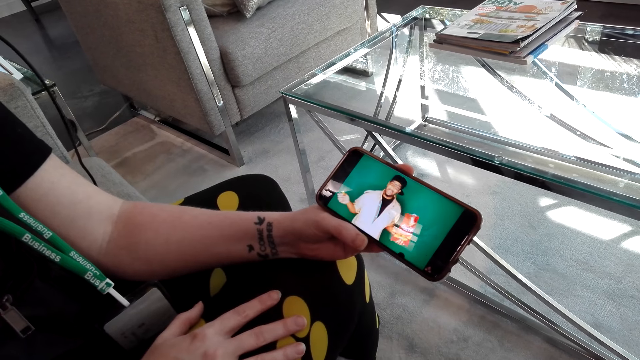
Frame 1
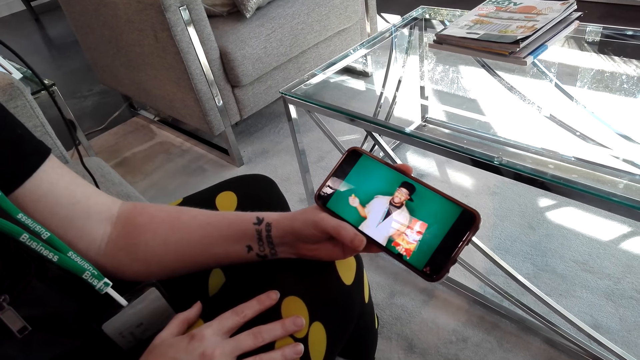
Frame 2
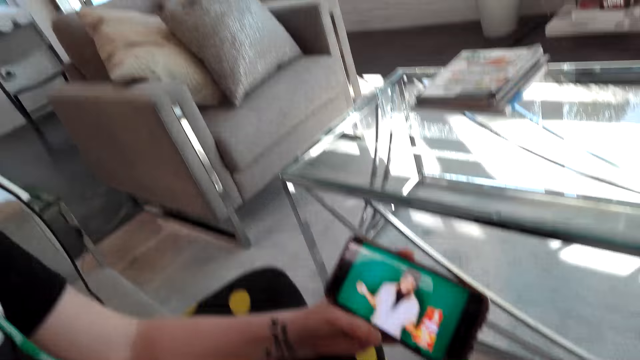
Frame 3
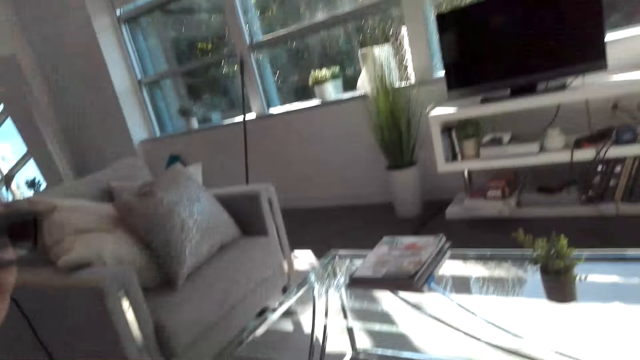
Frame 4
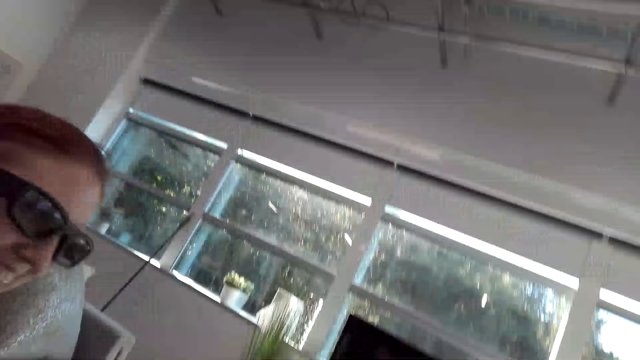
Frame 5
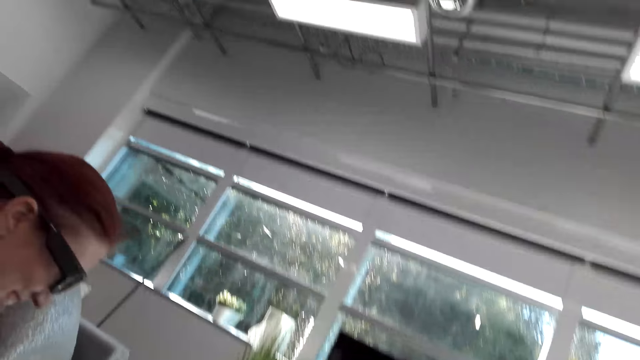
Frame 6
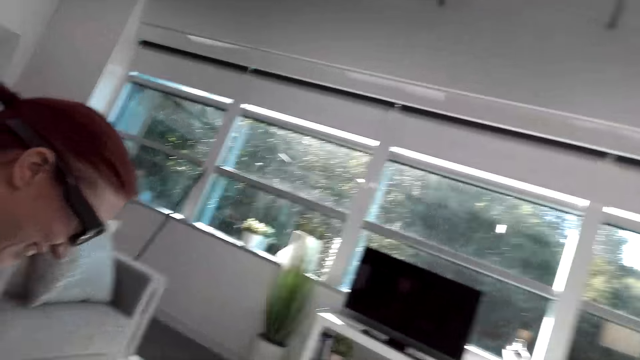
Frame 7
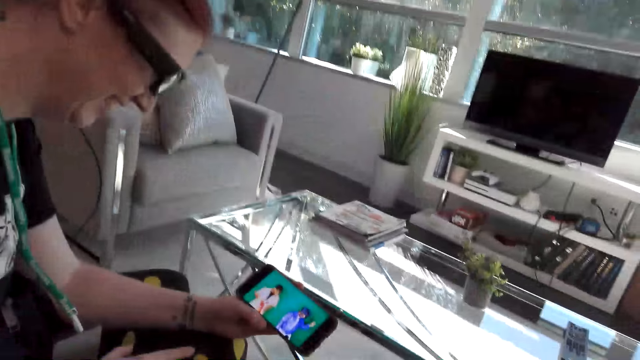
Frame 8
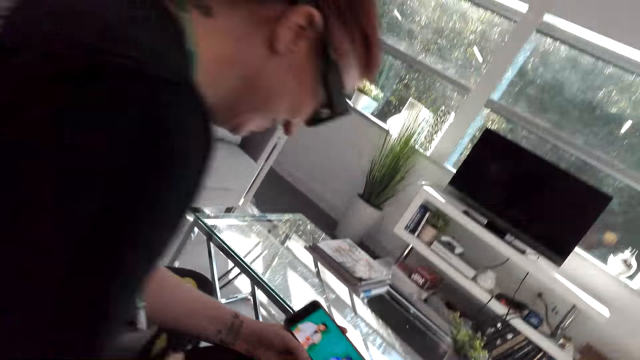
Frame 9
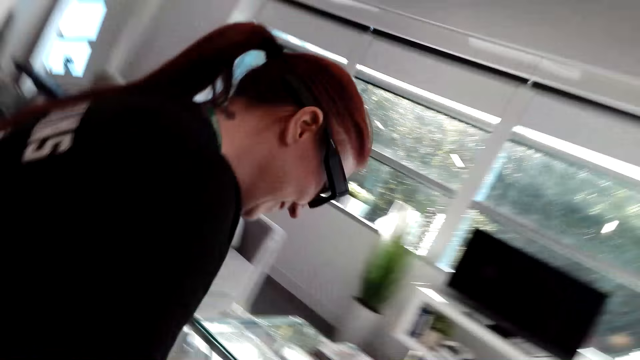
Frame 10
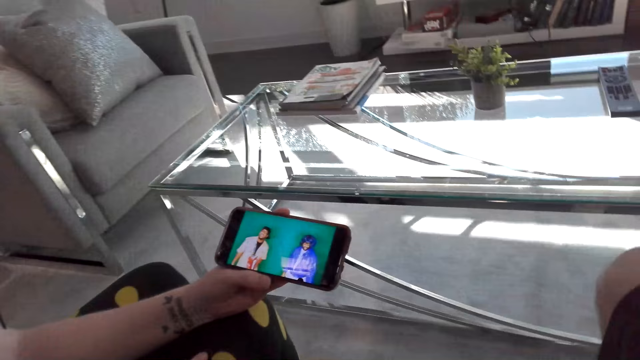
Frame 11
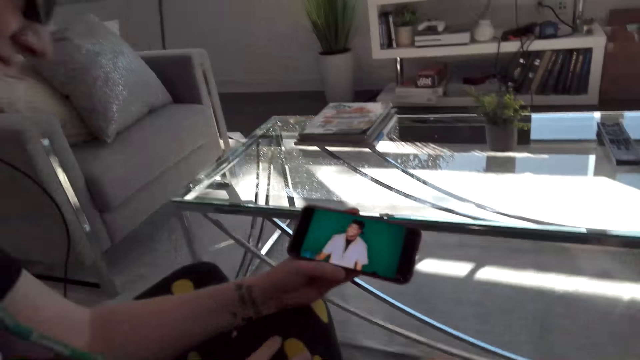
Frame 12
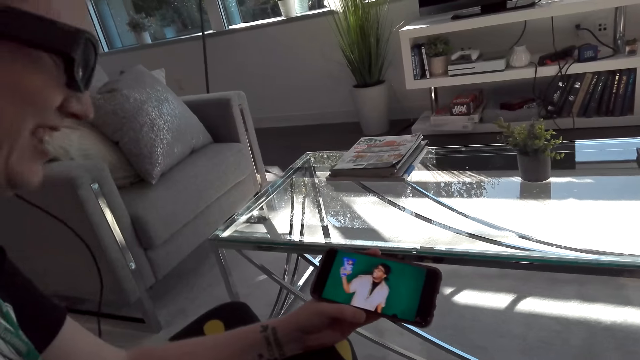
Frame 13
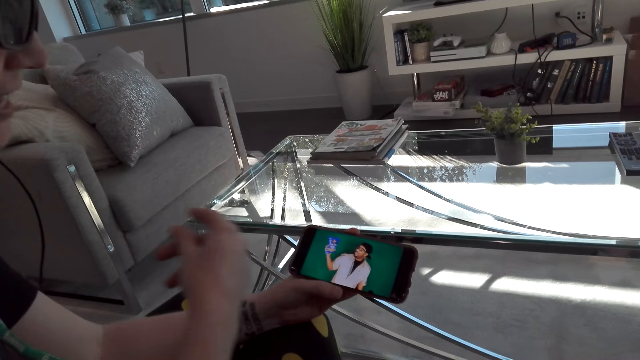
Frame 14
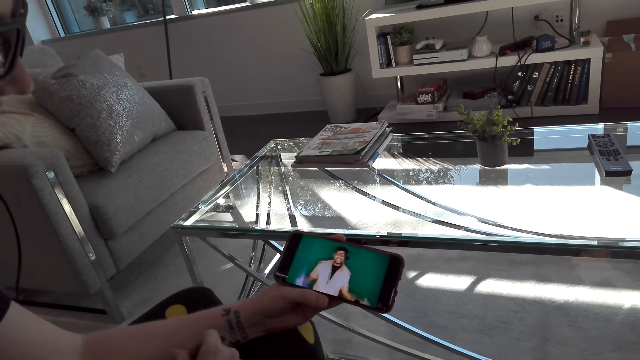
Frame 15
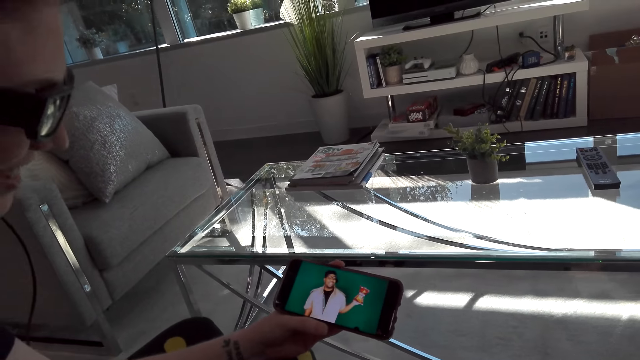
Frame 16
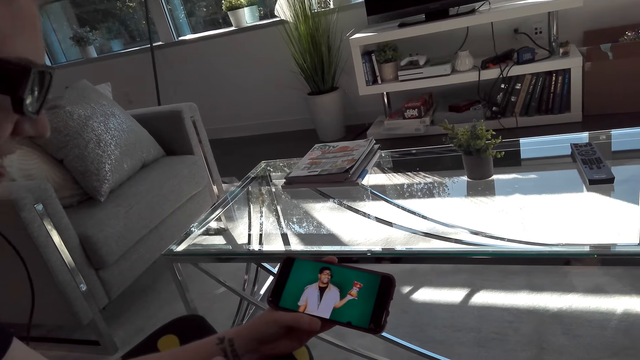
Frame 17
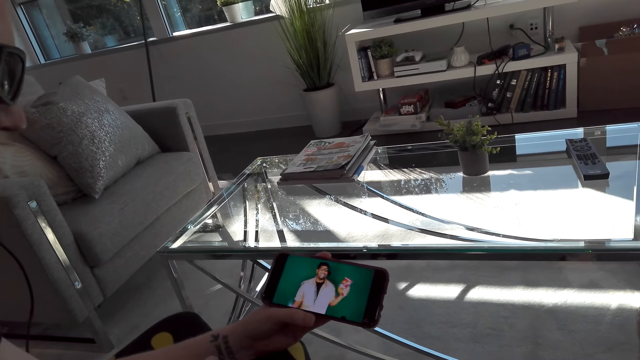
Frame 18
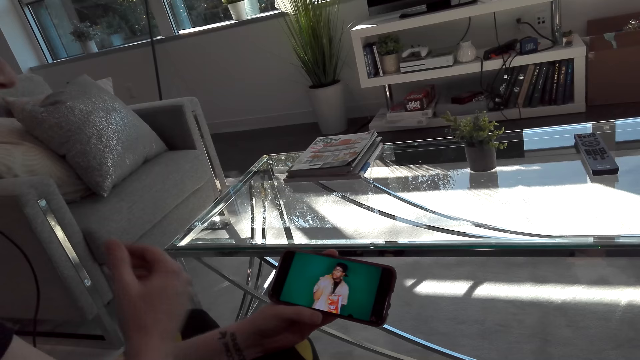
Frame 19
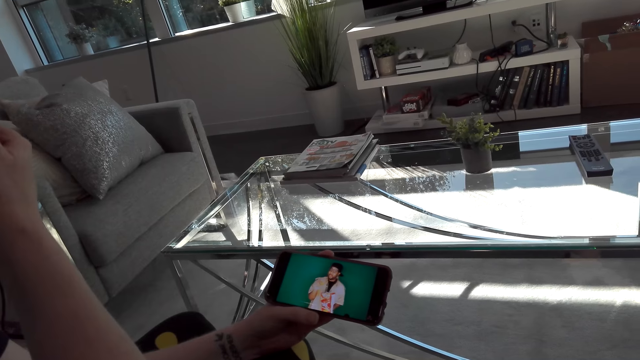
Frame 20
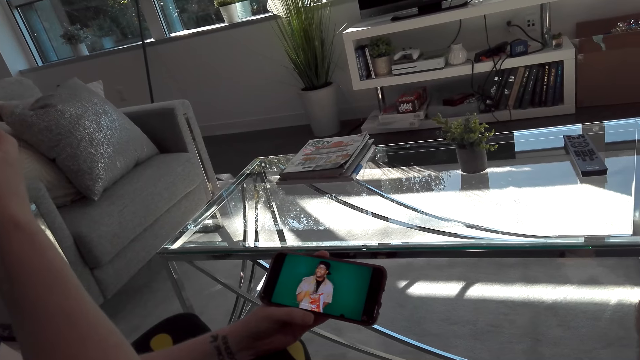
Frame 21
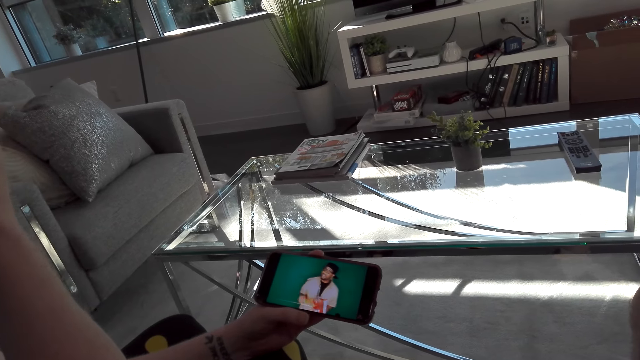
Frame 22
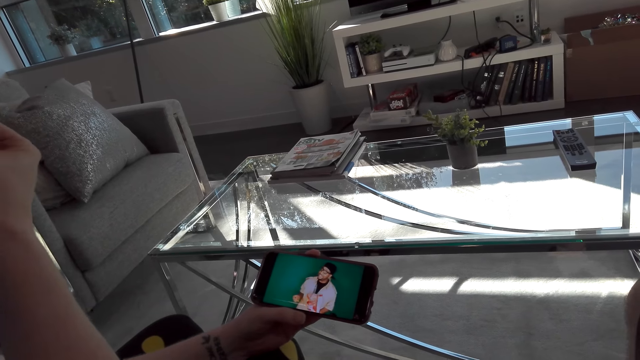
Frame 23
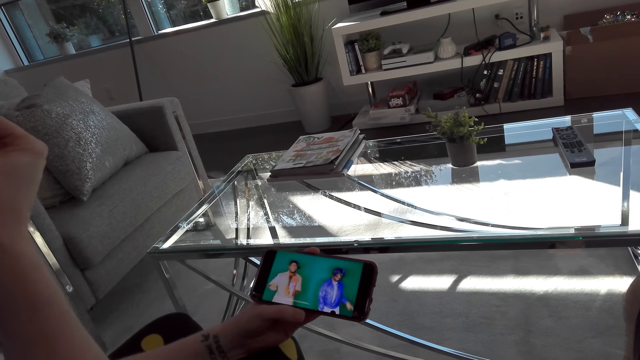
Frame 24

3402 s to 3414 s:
The camera wearer looks at the window. They dialogue with a woman. The woman holds the cellphone. The camera wearer and the woman watch a video on the cellphone. The camera wearer dialogues with the woman. The woman scratches the face.

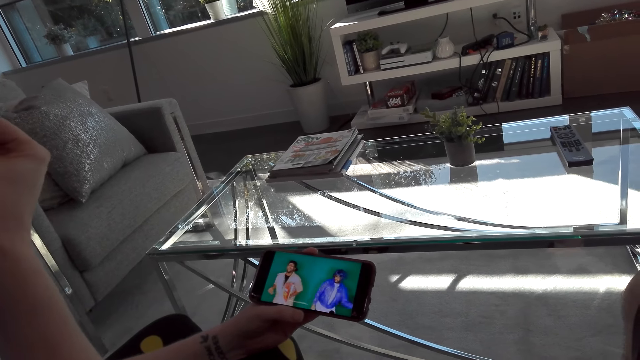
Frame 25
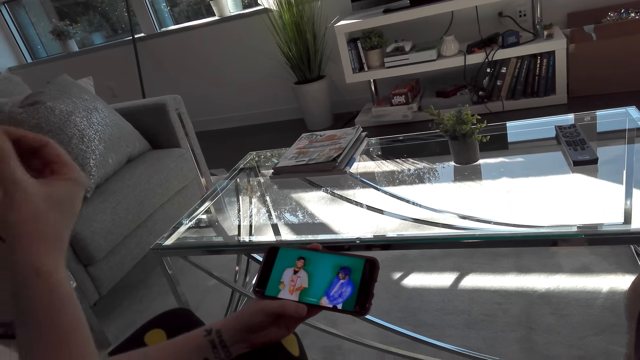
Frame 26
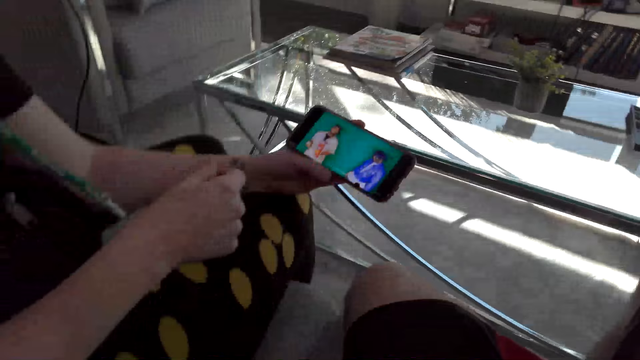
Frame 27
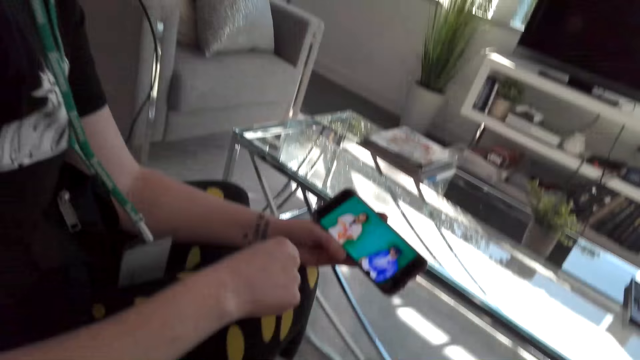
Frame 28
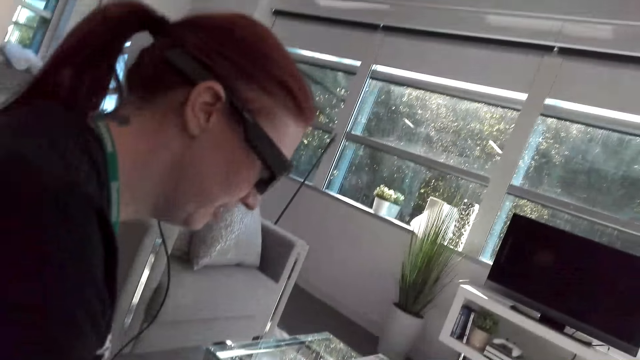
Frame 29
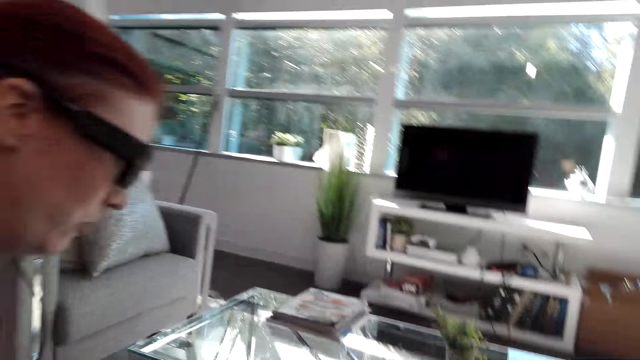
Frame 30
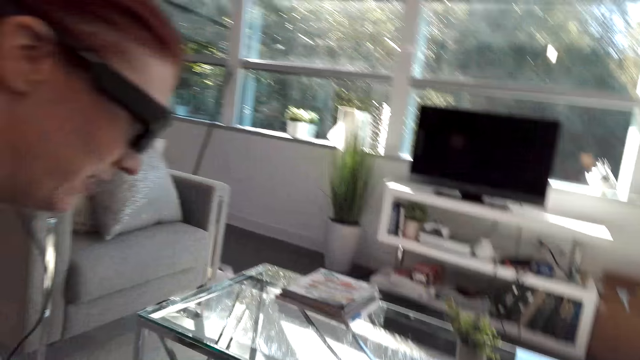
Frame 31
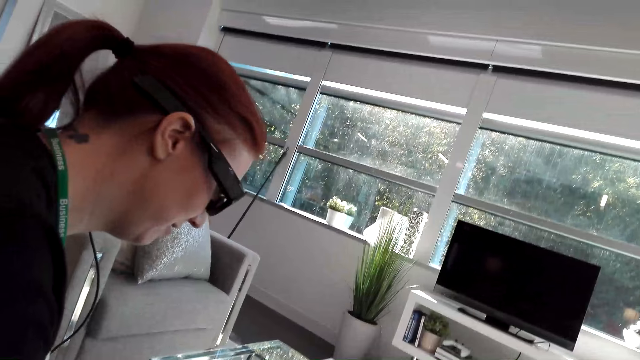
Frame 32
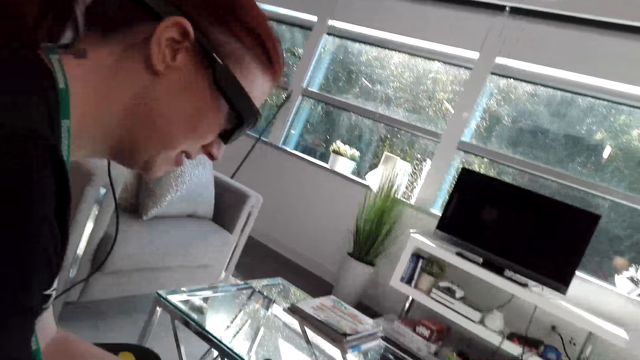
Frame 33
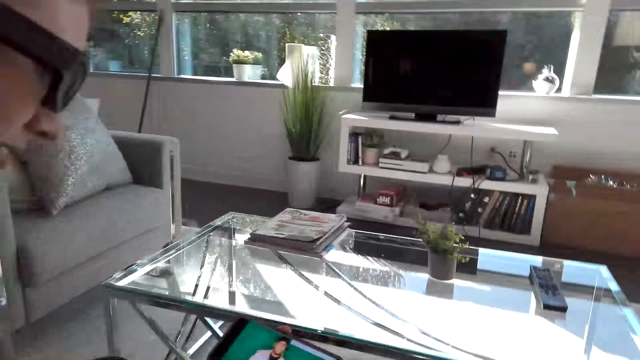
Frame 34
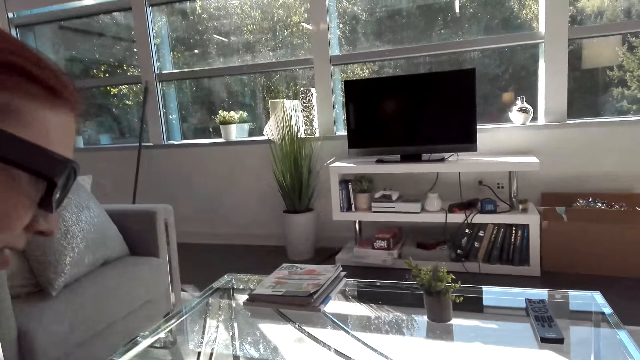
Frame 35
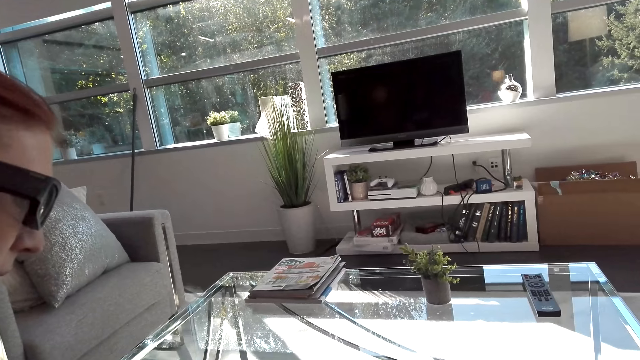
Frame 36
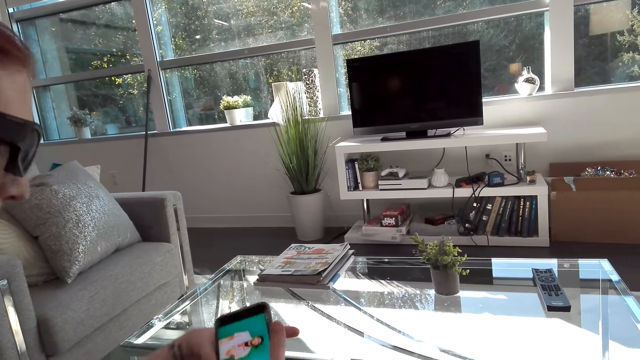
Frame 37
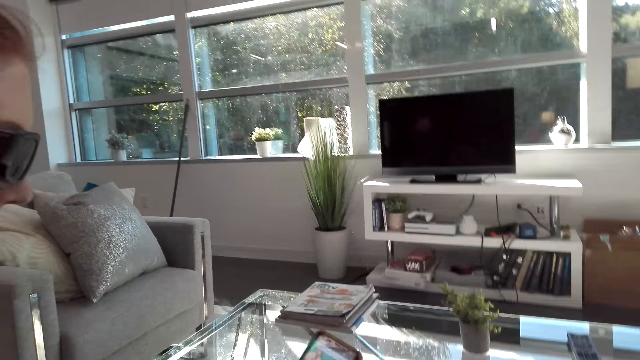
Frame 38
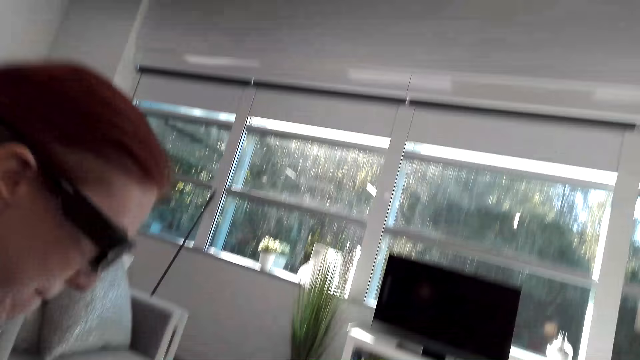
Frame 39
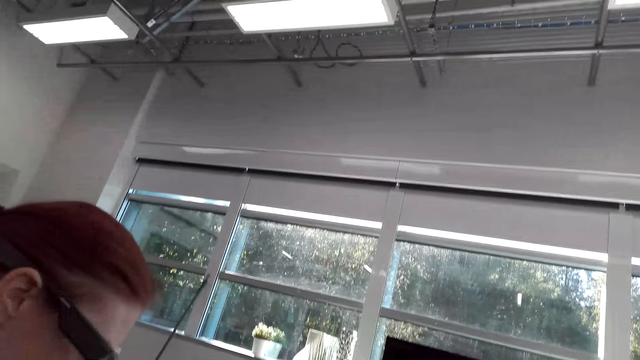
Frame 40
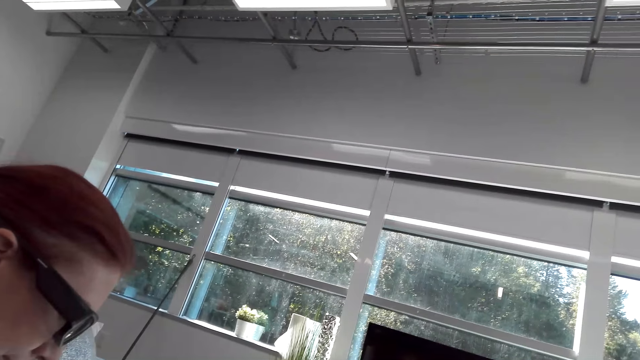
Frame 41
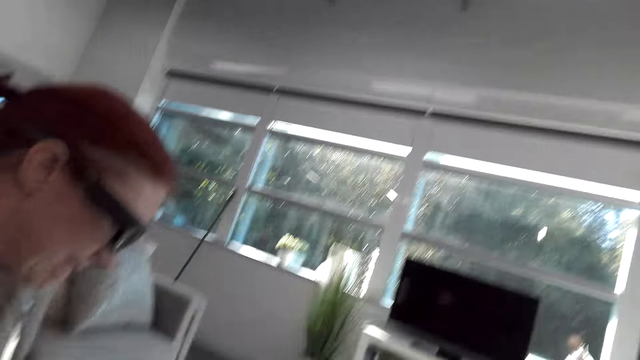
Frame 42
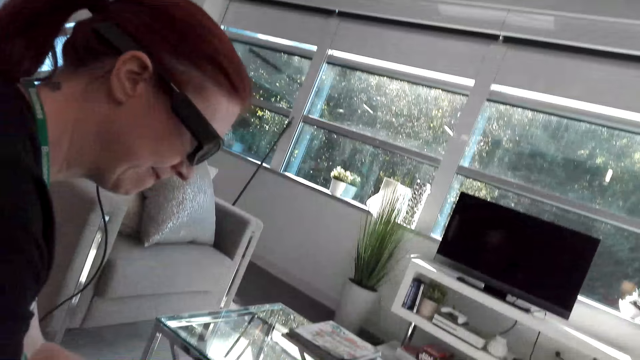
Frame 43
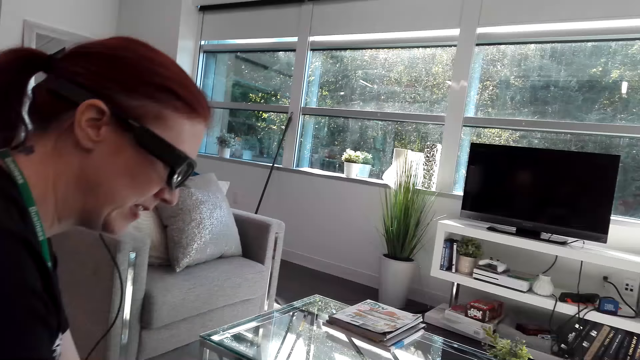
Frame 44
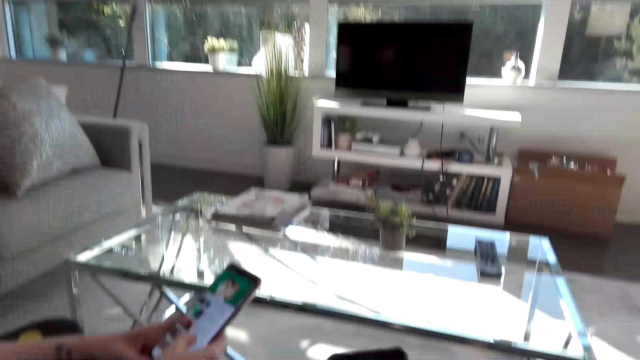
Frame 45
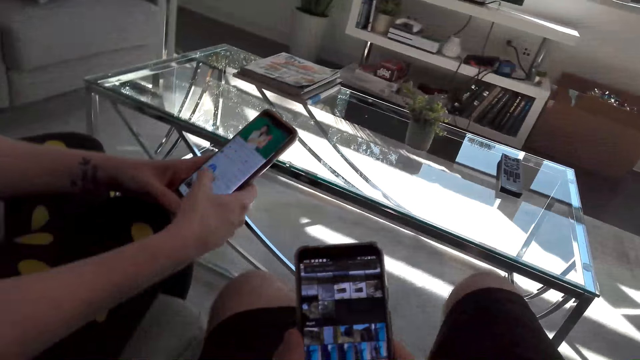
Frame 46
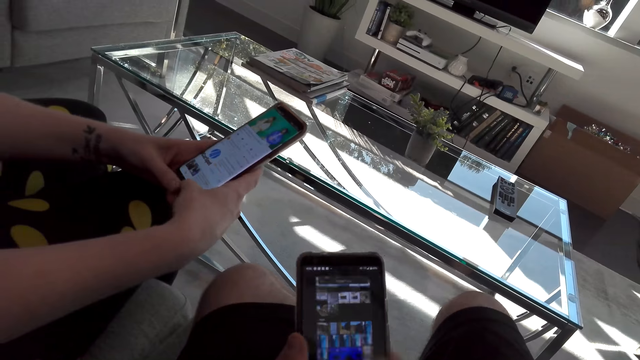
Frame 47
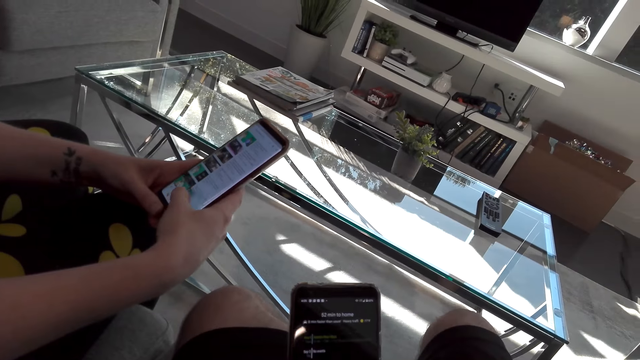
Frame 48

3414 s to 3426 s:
The camera wearer watches the video on the phone. A woman scrolls the cellphone. The camera wearer scrolls the cellphone. They look at the window, hold the phone, and scroll the phone.
